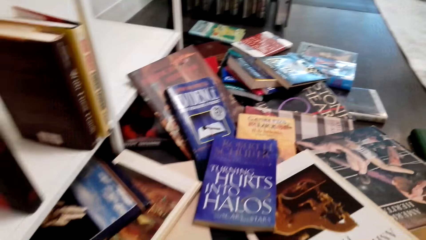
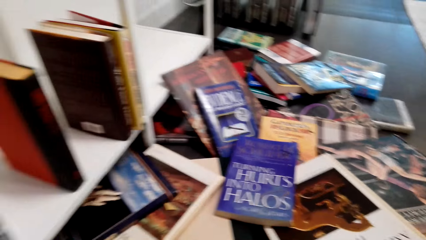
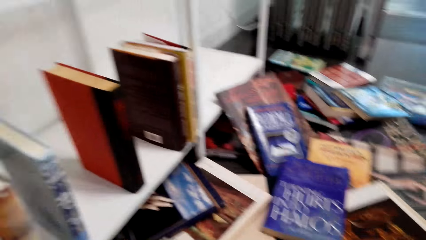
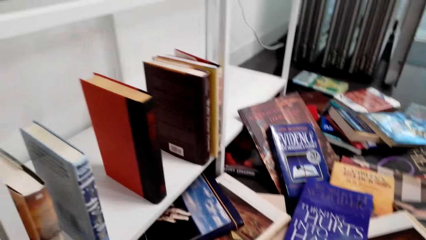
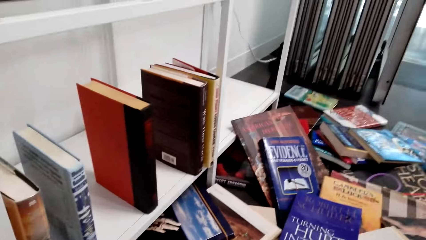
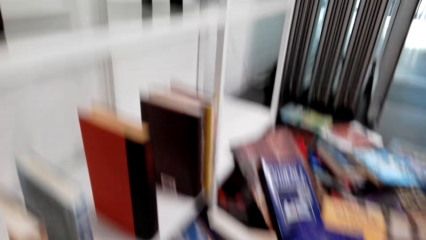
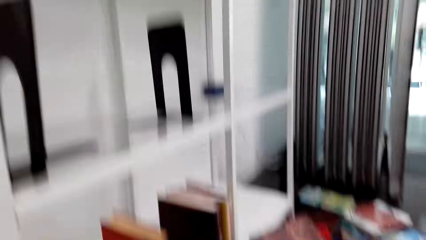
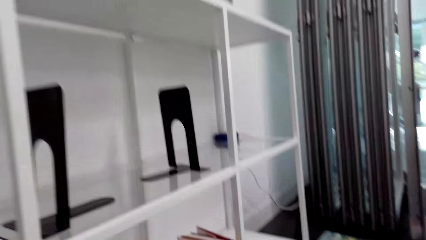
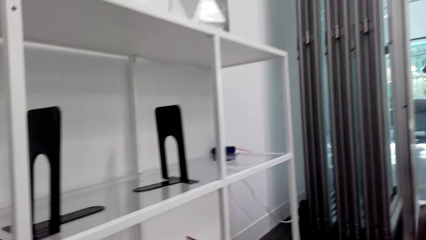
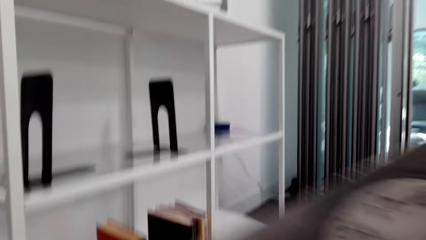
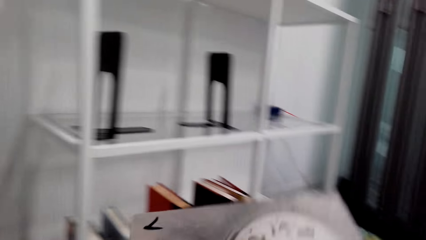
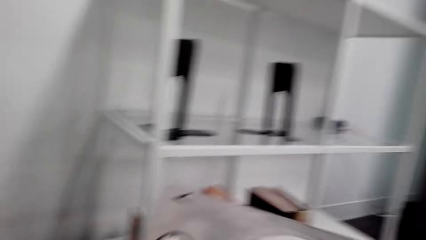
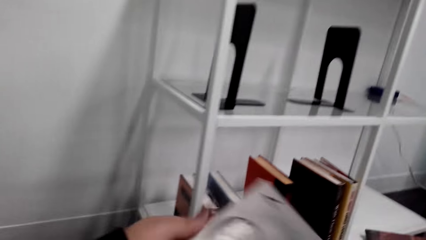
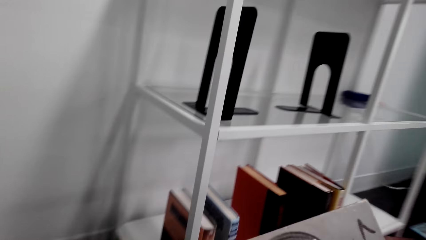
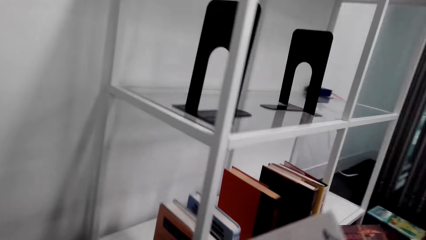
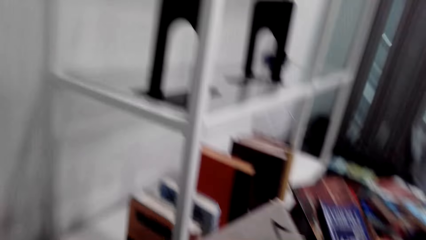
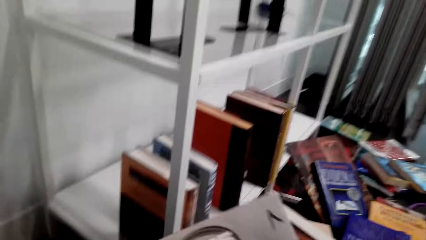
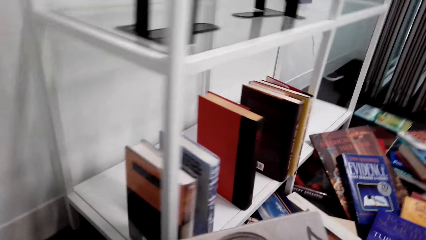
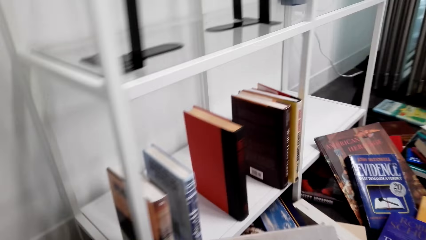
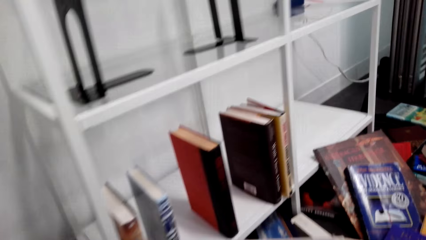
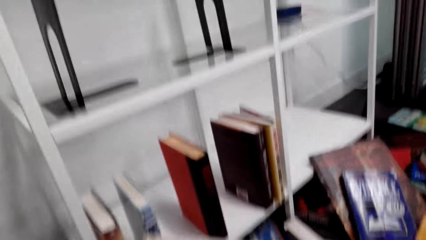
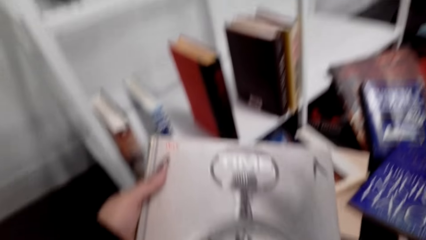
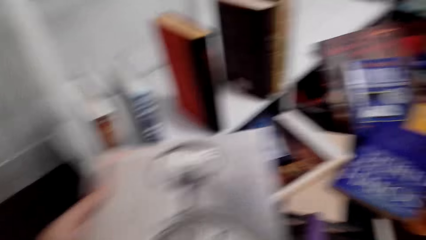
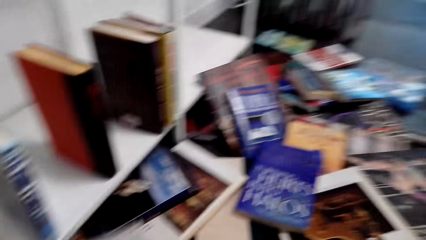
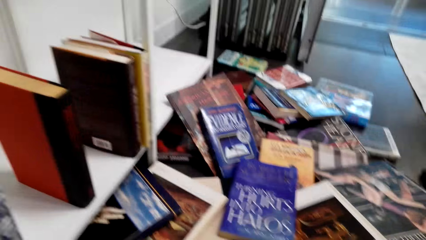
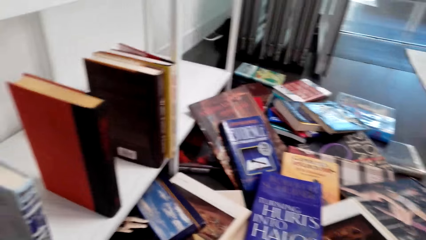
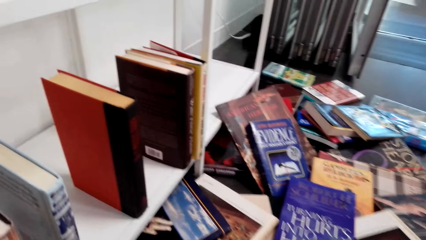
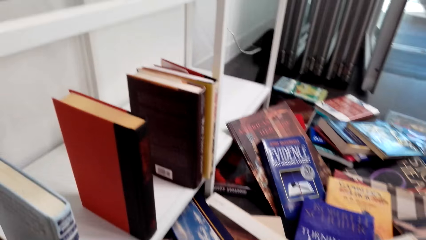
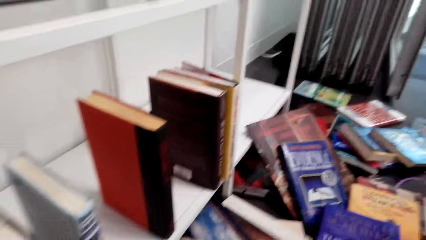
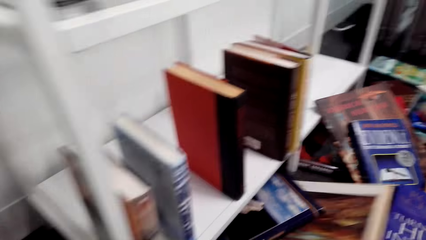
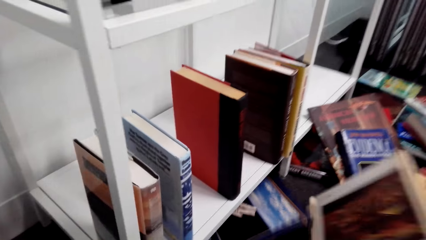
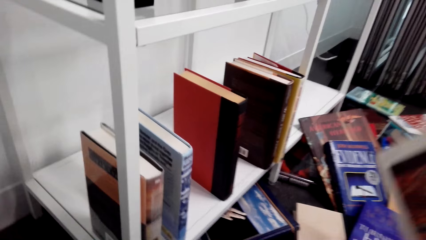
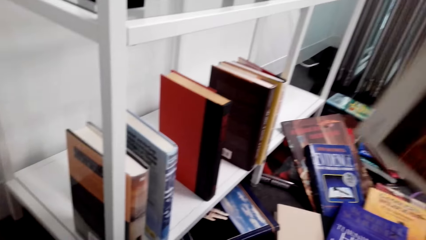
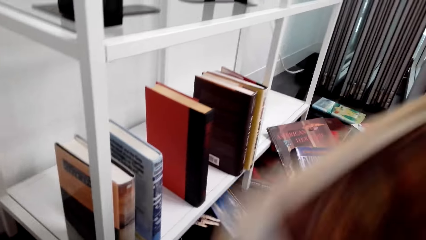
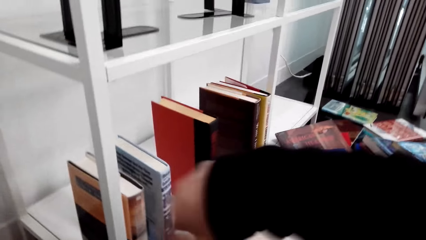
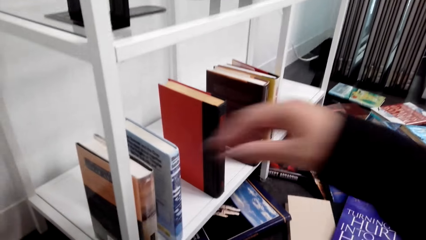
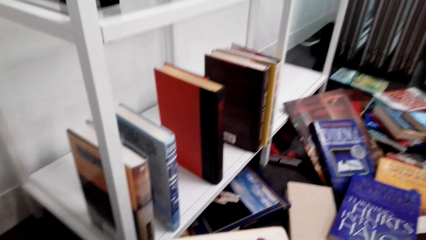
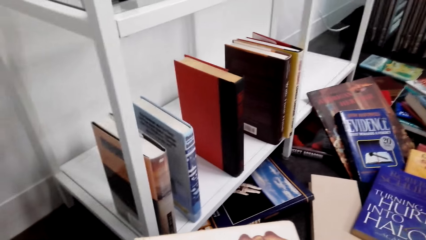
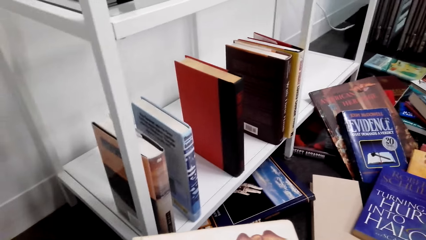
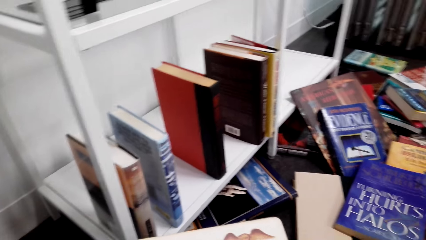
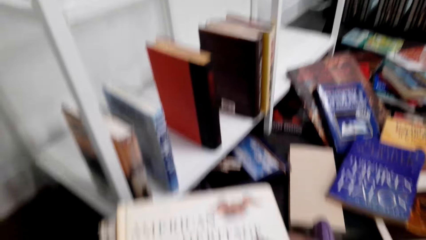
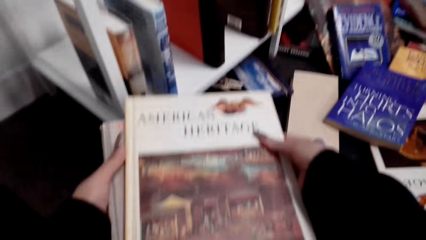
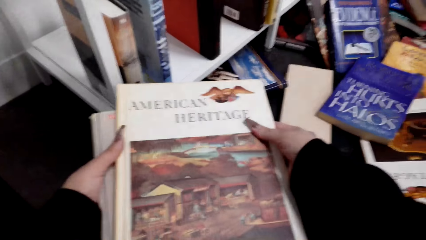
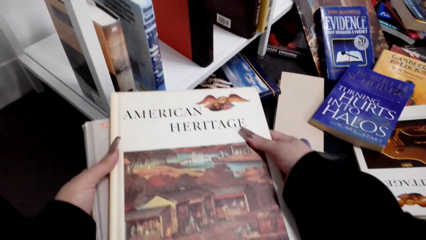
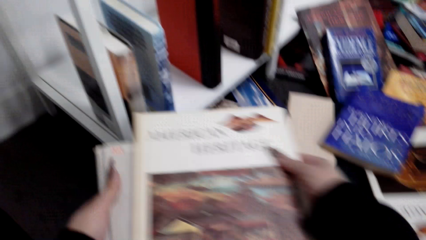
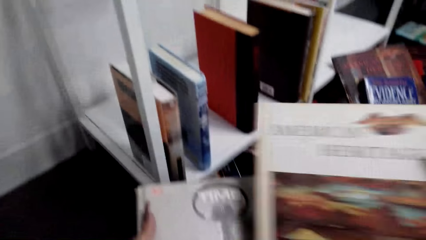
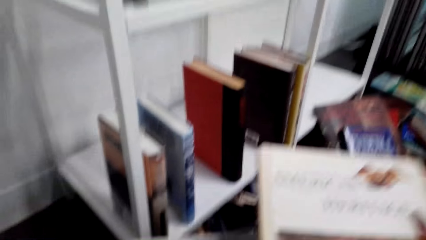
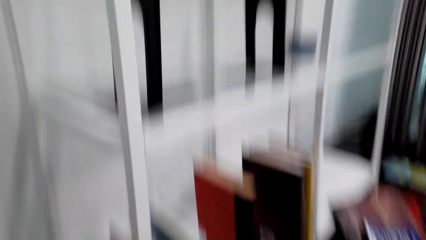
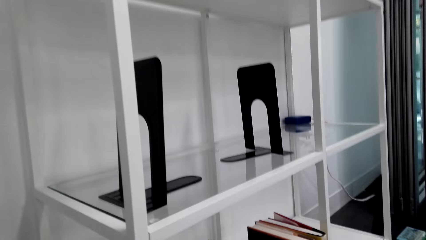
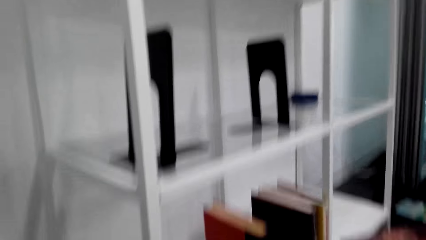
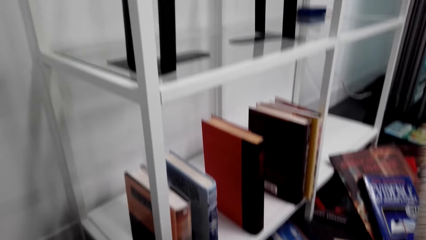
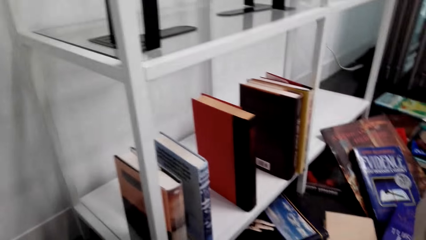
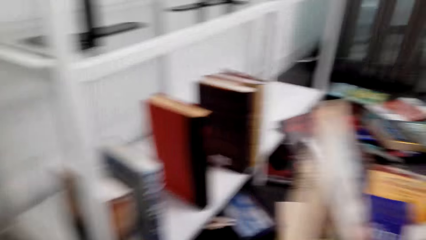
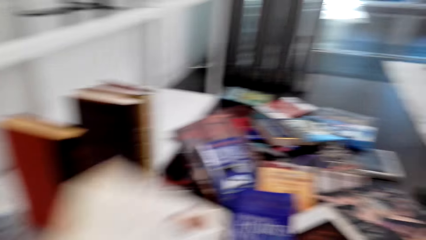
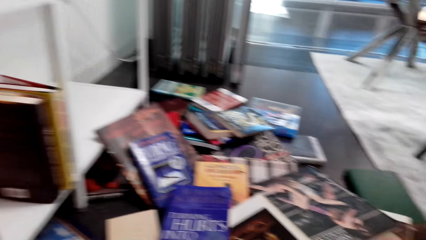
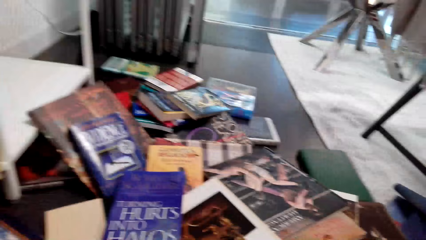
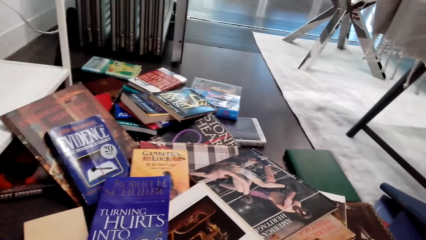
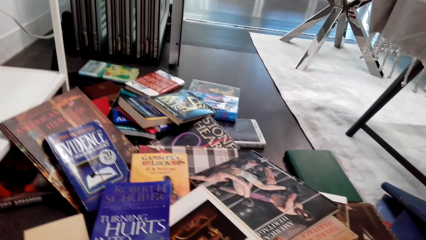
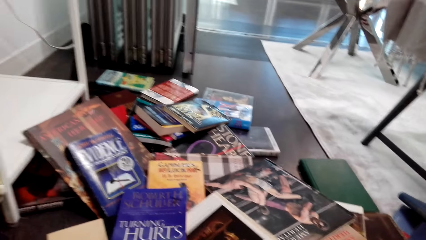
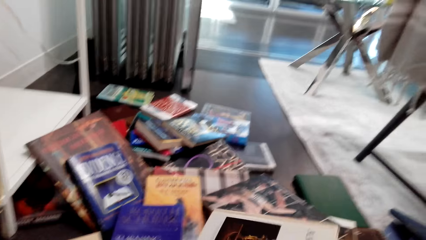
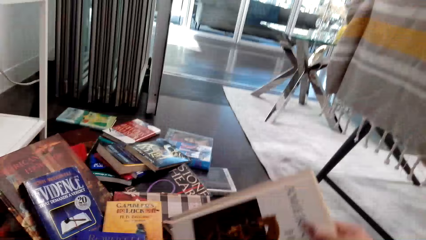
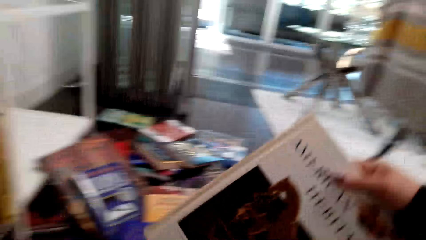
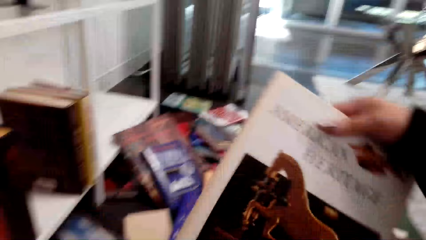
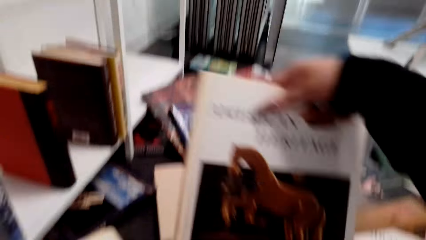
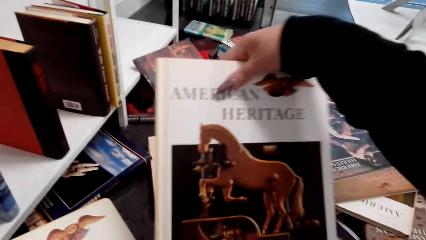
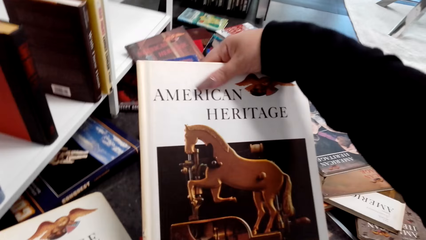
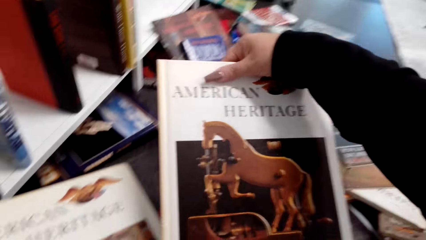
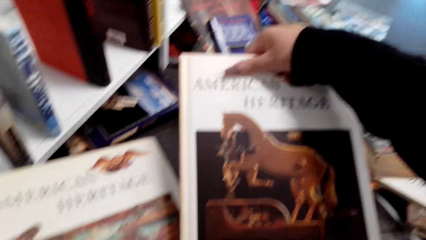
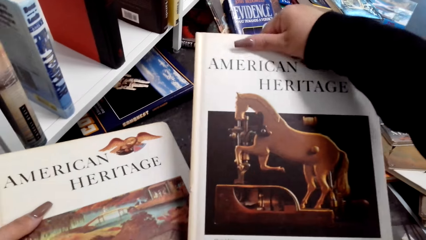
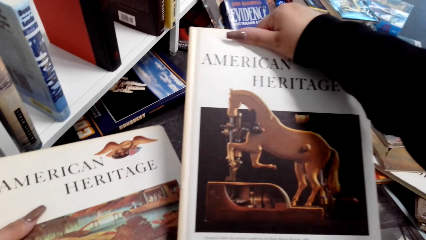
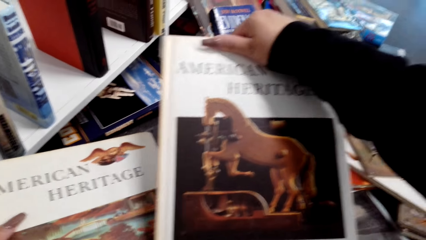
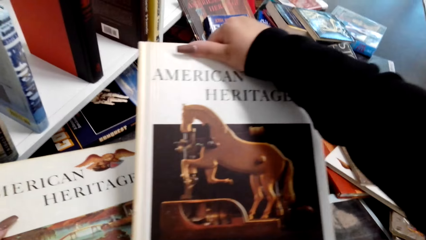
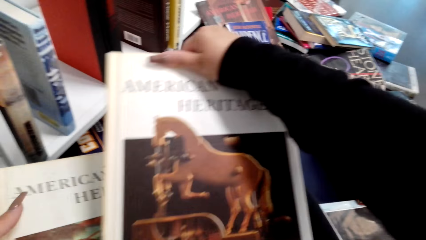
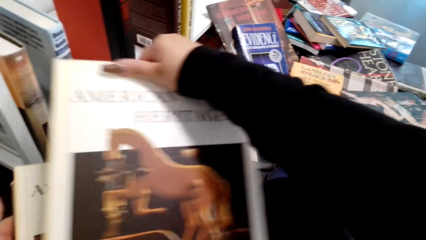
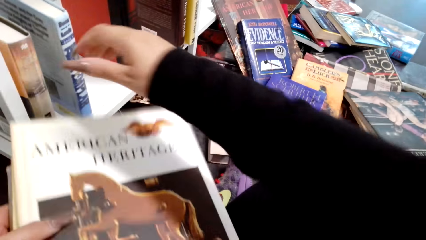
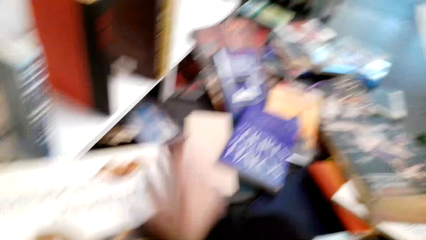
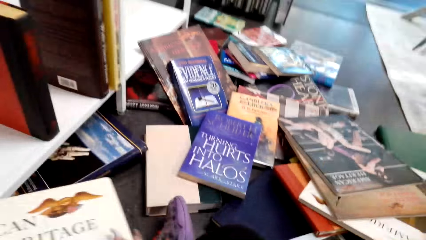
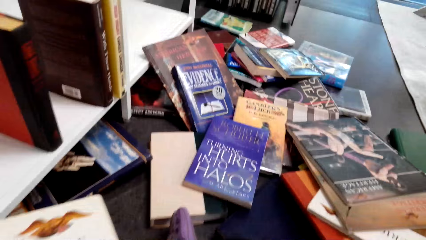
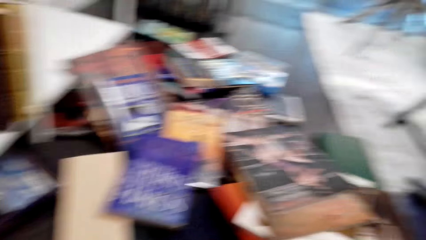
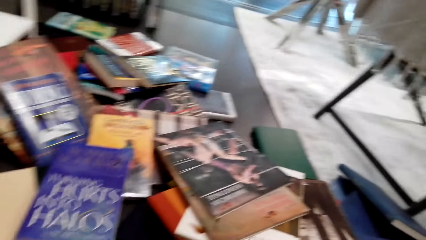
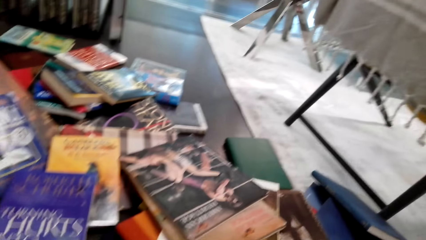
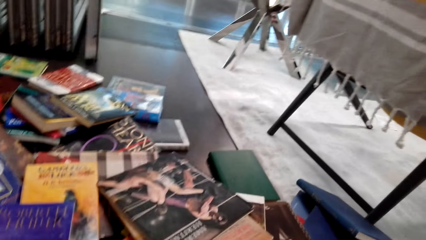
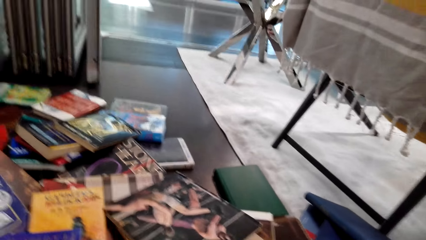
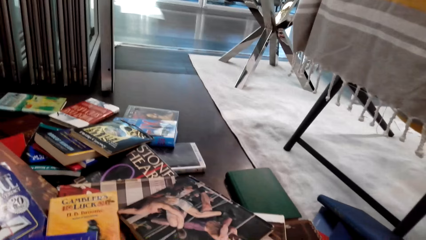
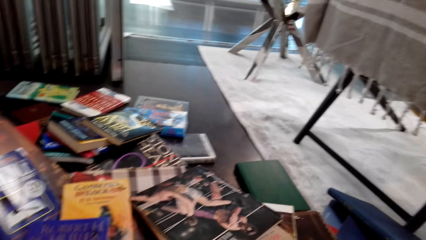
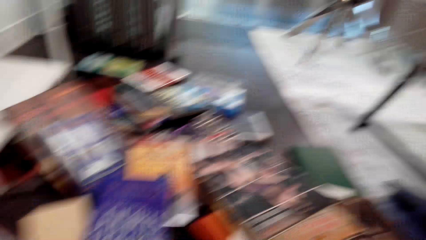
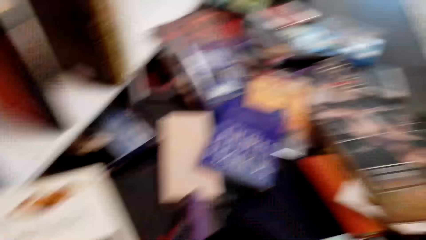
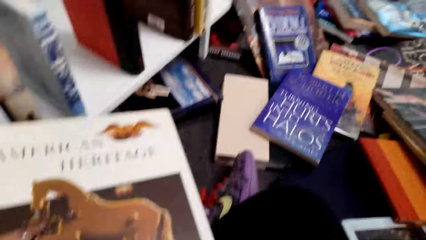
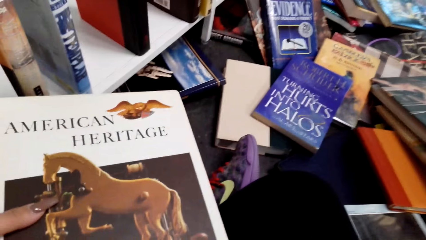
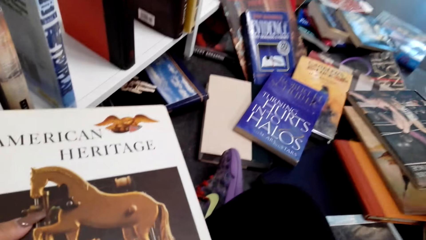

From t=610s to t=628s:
The camera wearer looks at the books on the table. They look at the shelf. They hold the book. They pick up books from the floor. They look at the book. They hold the book. They look at the books on the table.
